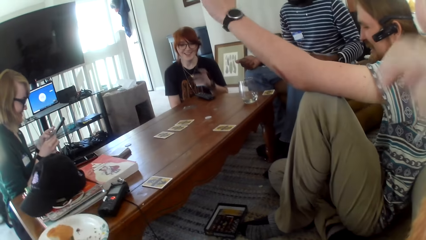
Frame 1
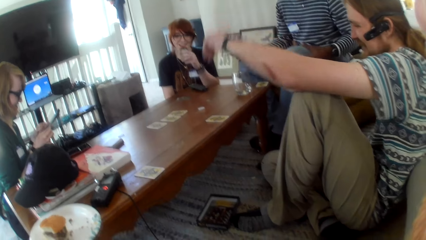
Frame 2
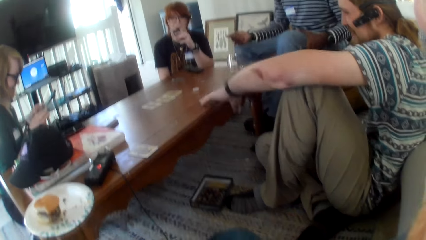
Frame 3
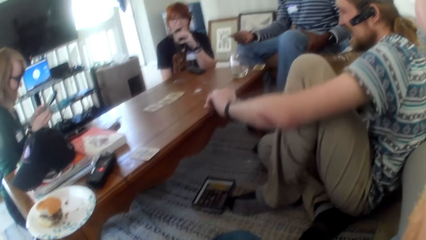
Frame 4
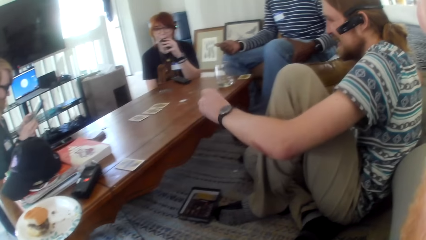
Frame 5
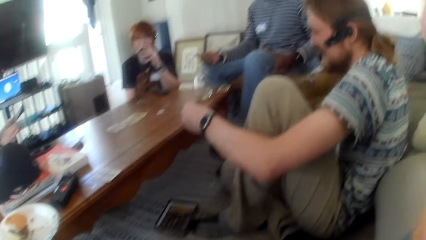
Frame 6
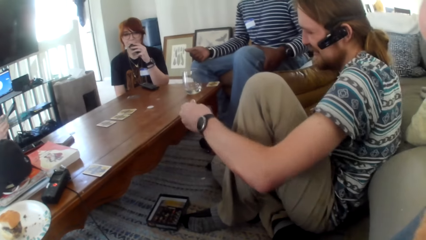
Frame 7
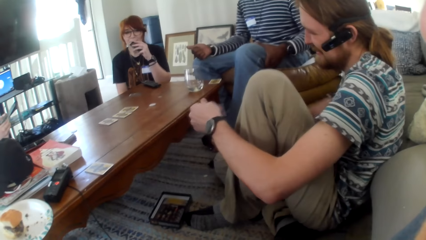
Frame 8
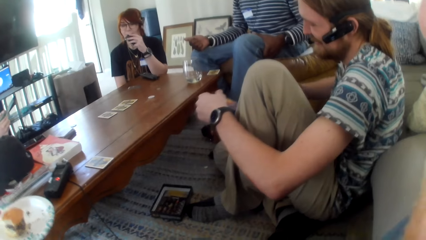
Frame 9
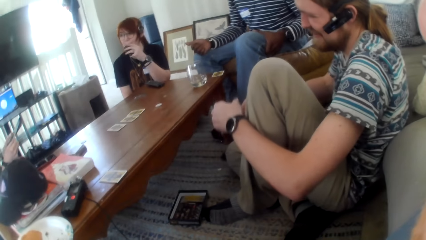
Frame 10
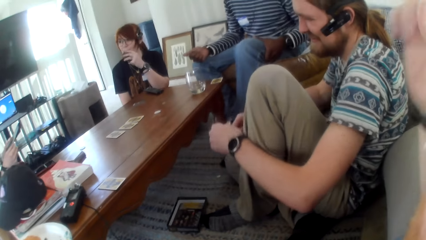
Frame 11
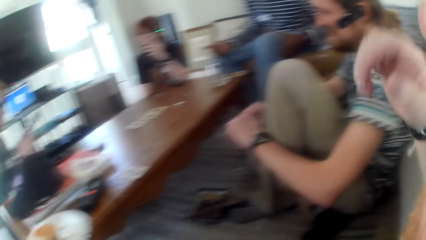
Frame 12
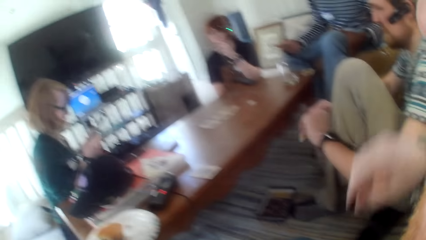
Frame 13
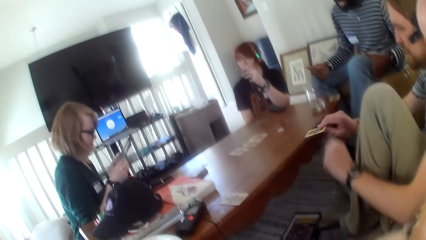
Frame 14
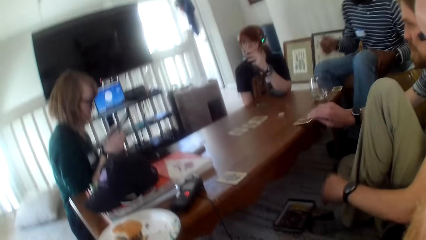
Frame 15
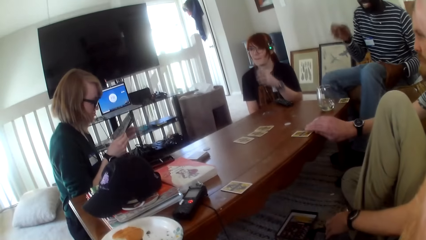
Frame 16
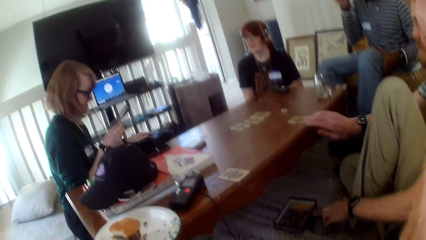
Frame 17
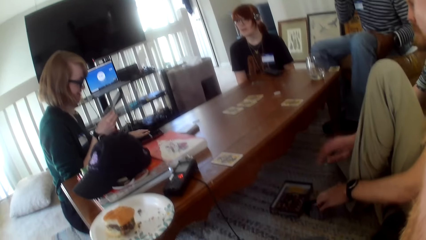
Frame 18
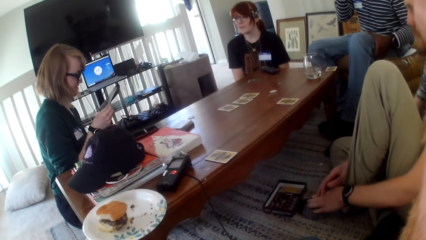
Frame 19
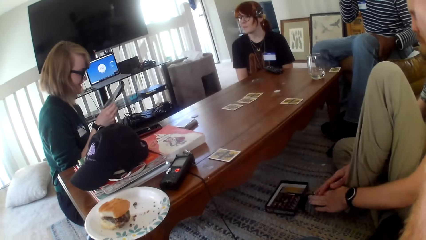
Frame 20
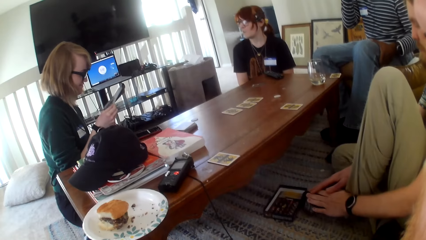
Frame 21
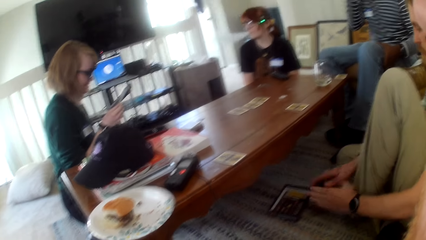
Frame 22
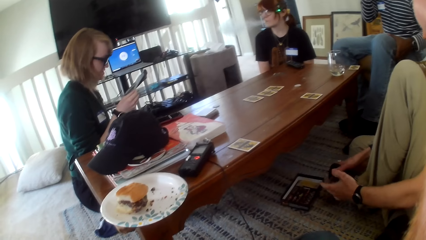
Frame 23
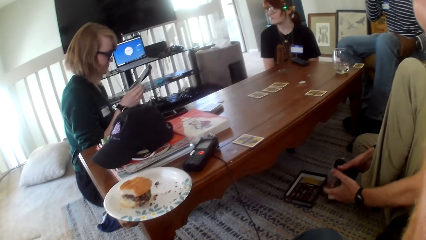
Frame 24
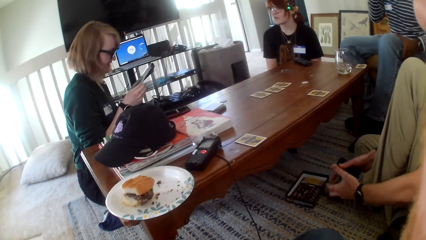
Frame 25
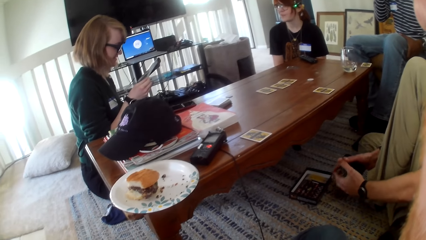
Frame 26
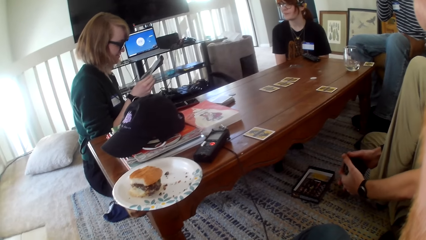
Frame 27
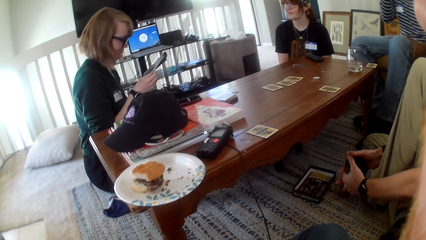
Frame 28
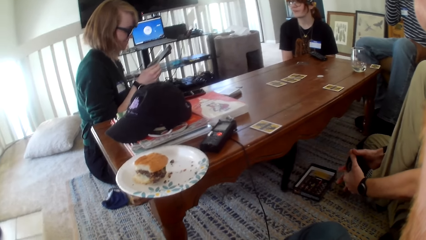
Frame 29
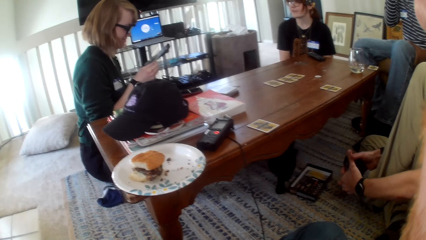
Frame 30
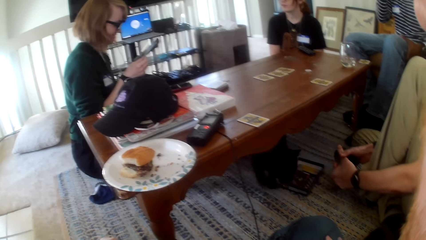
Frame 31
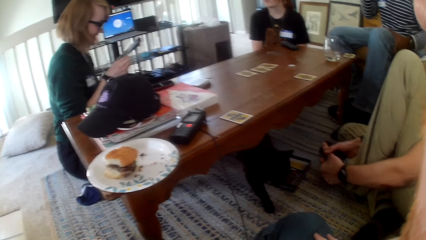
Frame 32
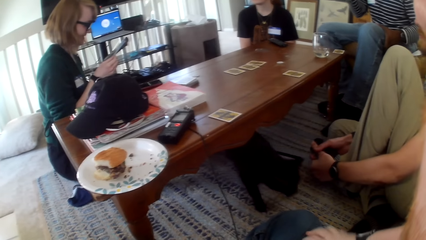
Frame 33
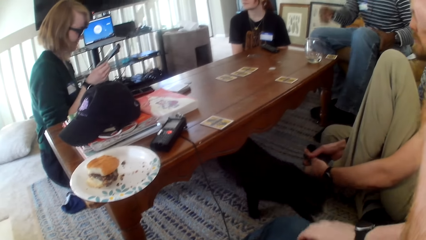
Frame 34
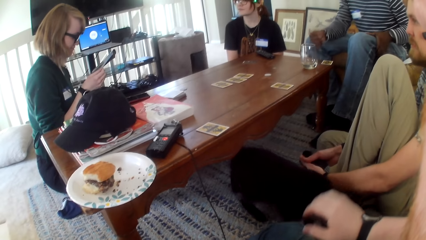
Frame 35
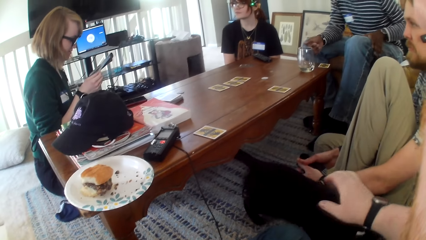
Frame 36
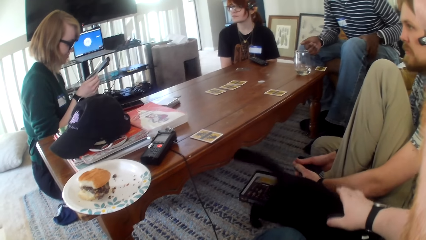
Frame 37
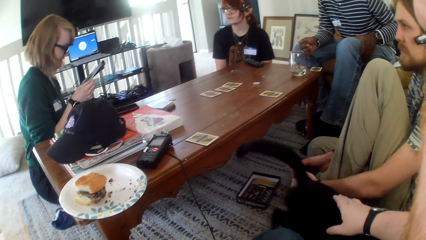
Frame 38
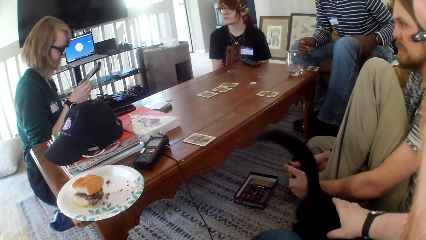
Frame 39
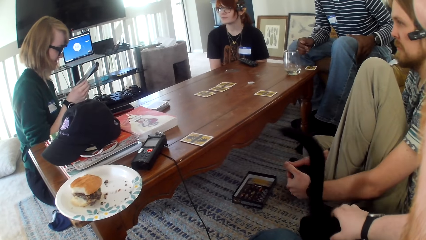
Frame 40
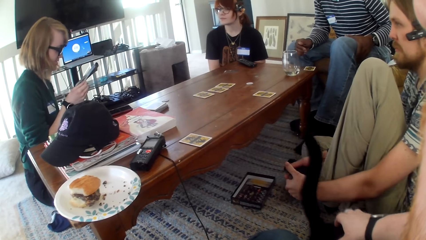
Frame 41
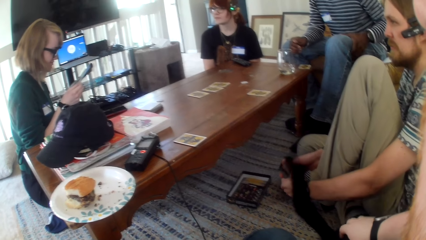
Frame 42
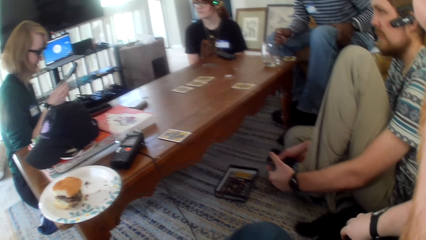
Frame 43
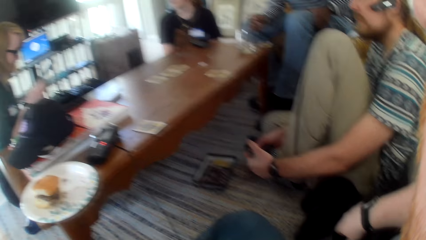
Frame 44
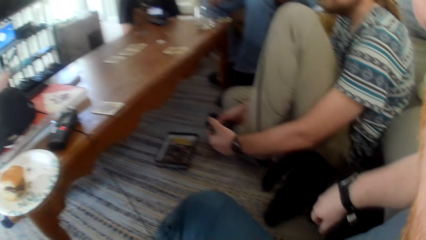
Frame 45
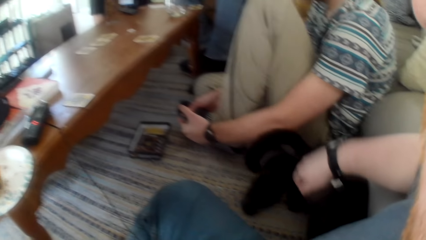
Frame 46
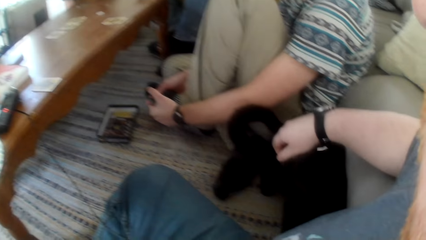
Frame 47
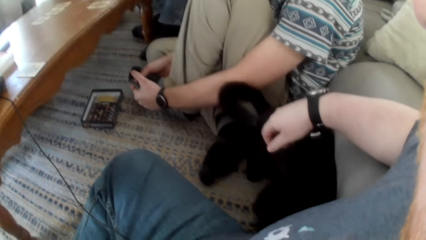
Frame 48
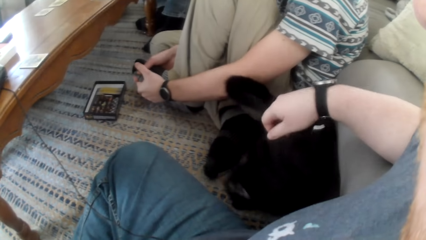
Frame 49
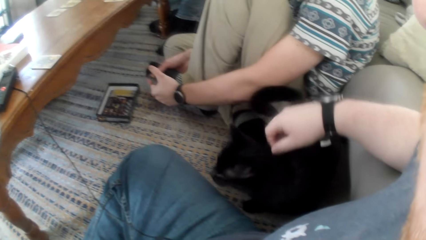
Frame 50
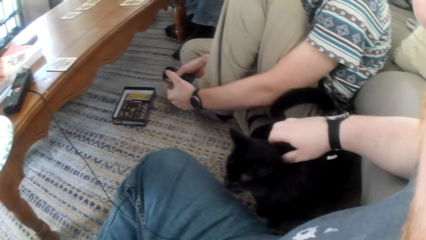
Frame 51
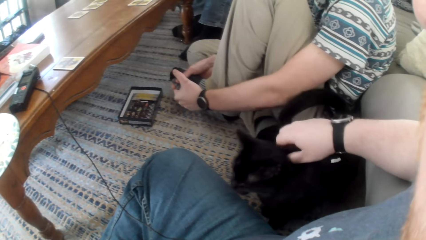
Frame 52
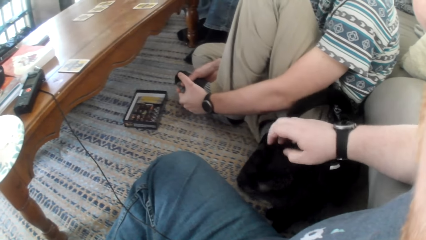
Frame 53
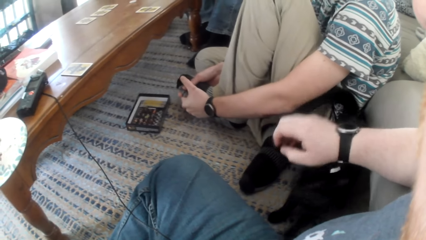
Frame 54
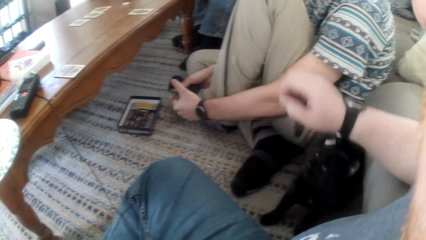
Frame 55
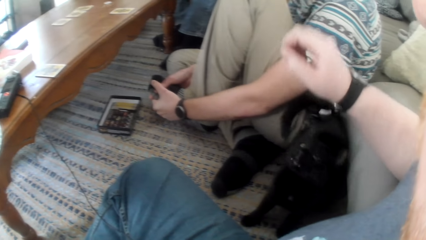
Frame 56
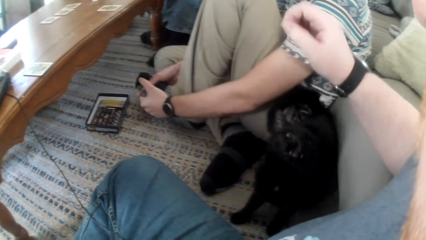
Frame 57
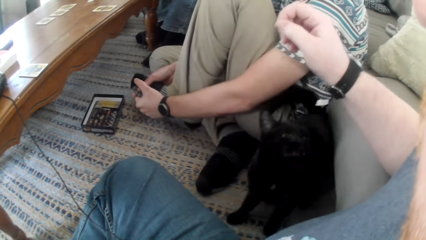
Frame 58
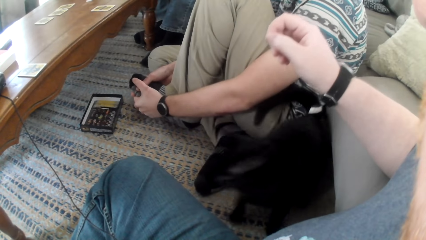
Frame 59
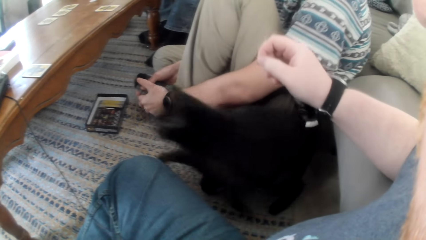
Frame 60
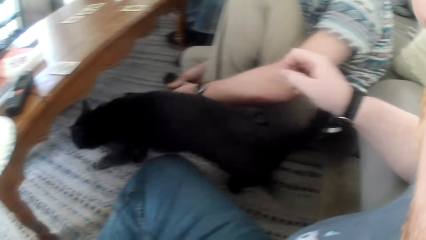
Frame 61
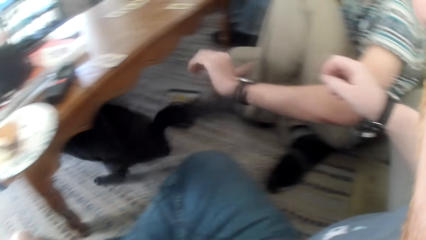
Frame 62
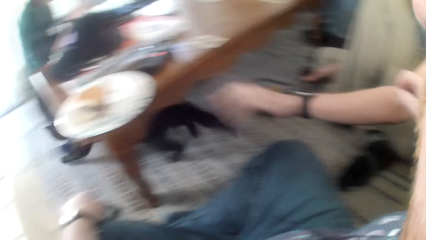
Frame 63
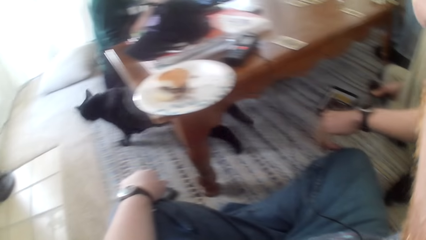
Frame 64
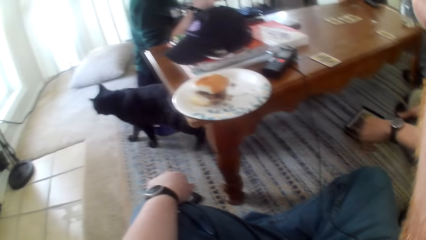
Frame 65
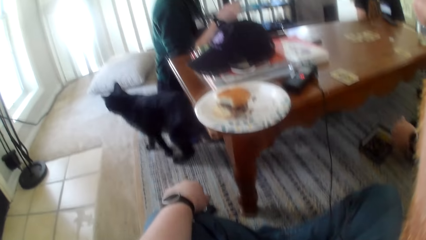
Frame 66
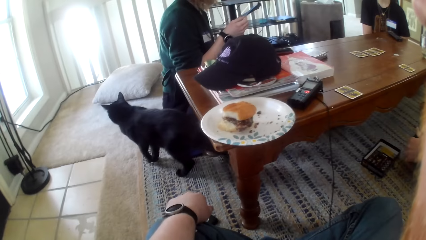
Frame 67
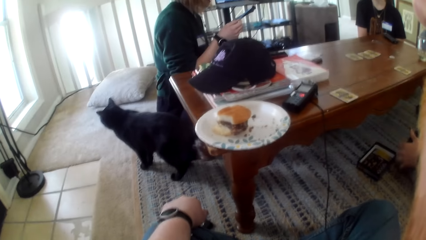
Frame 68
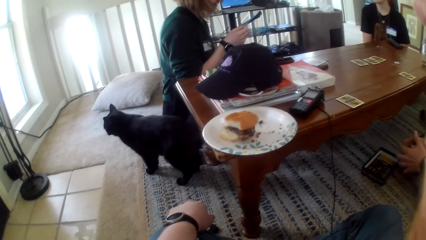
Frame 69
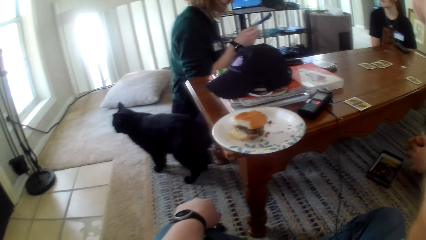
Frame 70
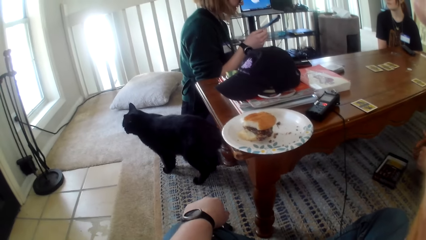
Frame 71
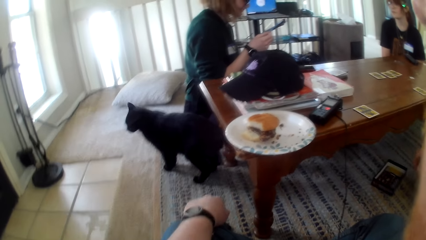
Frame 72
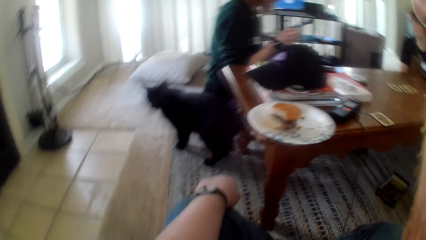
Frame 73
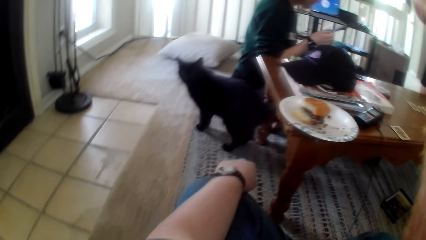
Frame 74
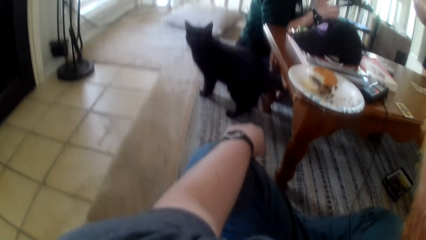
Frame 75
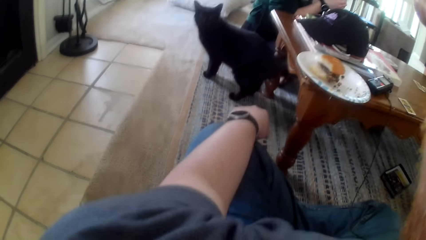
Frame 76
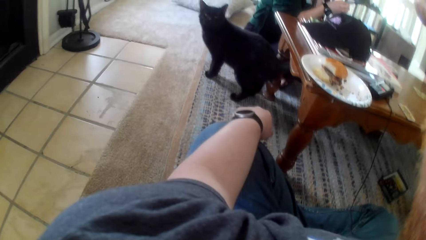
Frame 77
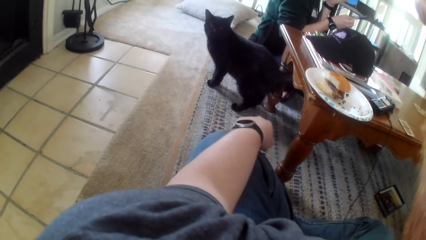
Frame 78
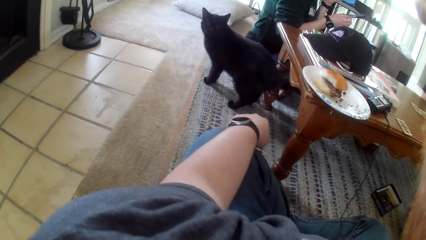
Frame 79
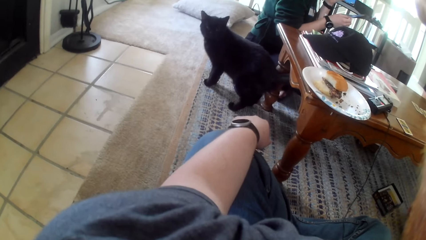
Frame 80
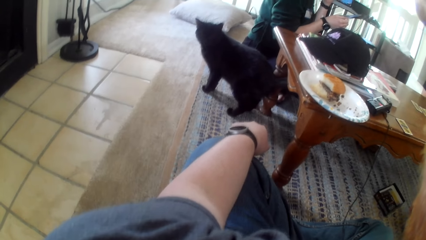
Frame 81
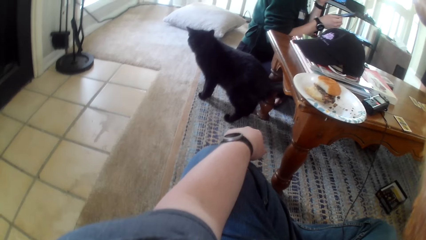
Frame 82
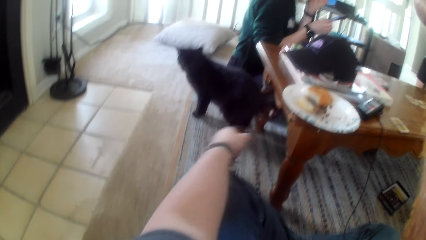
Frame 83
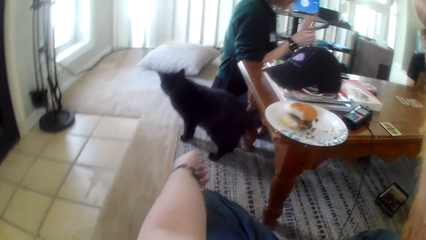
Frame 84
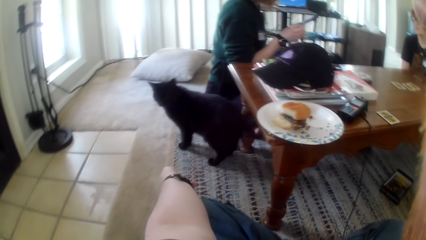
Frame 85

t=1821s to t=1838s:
A person picks up a card. Another person reads. The camera wearer is petting a cat.
